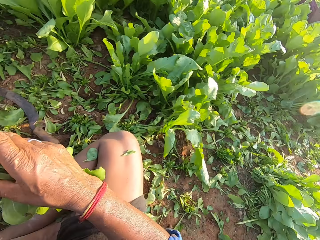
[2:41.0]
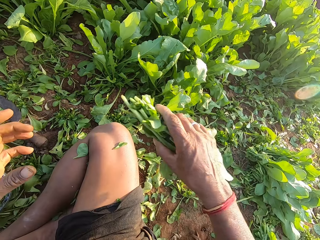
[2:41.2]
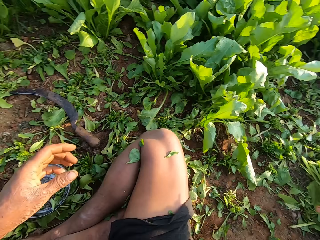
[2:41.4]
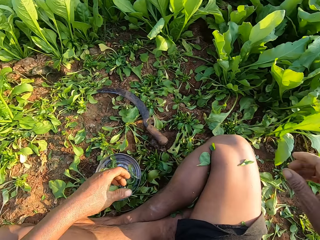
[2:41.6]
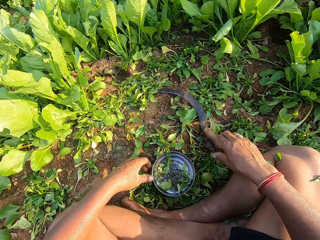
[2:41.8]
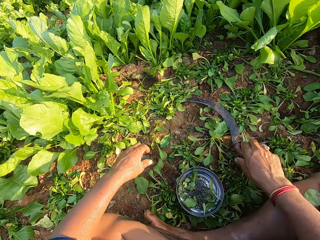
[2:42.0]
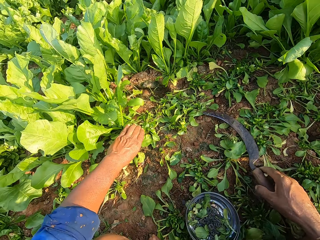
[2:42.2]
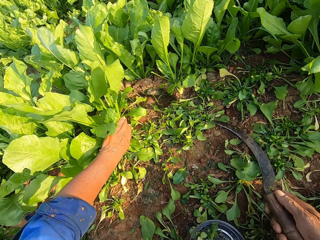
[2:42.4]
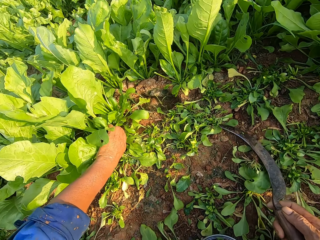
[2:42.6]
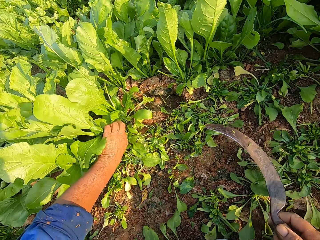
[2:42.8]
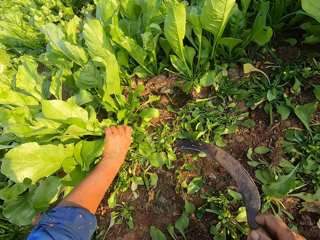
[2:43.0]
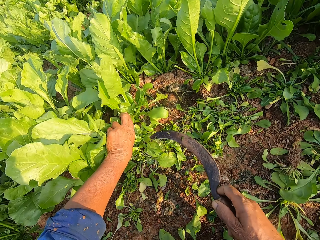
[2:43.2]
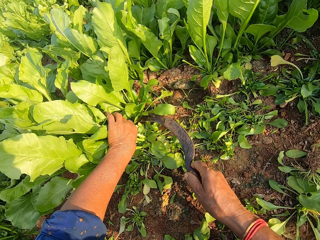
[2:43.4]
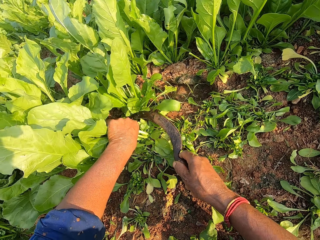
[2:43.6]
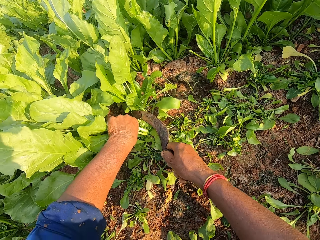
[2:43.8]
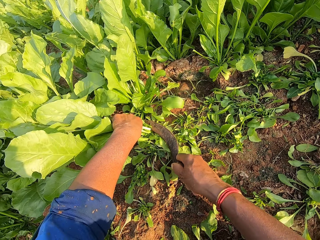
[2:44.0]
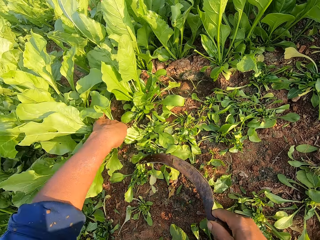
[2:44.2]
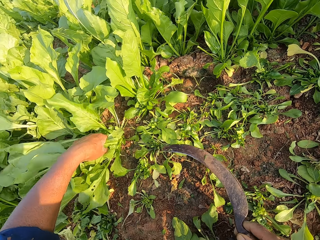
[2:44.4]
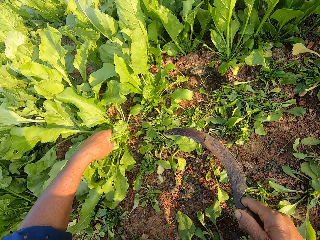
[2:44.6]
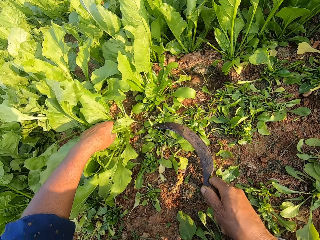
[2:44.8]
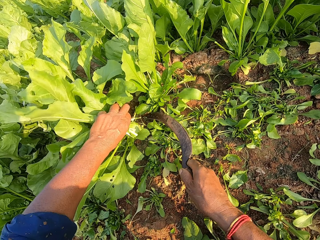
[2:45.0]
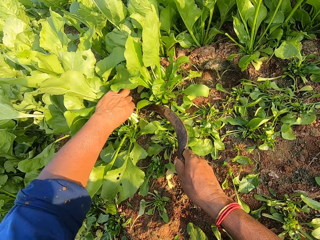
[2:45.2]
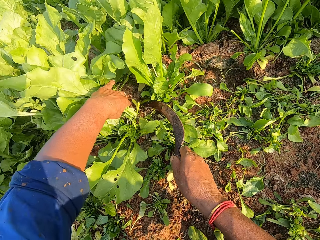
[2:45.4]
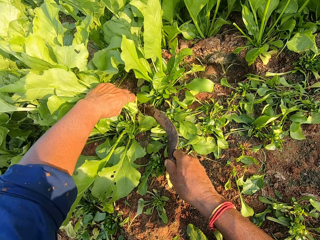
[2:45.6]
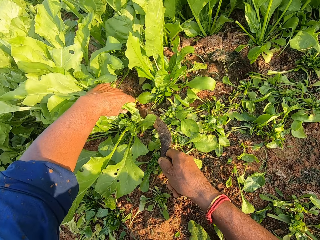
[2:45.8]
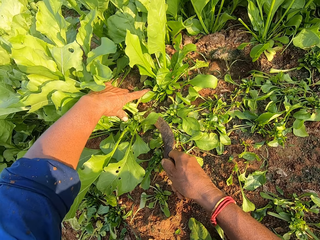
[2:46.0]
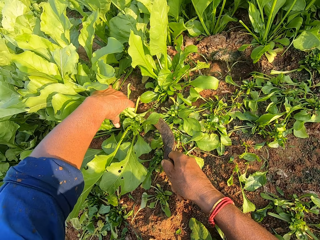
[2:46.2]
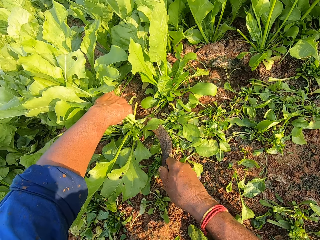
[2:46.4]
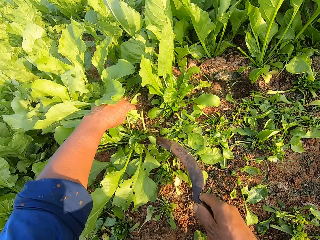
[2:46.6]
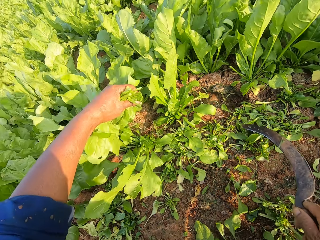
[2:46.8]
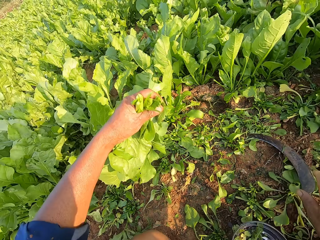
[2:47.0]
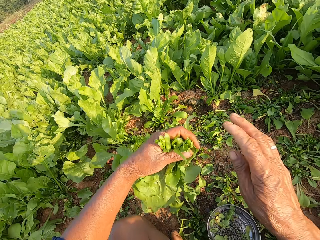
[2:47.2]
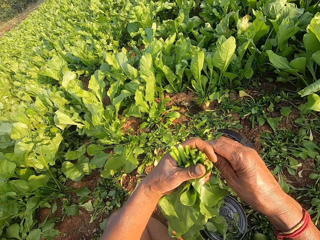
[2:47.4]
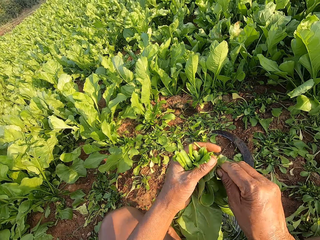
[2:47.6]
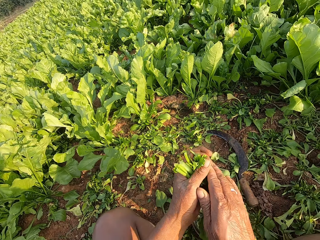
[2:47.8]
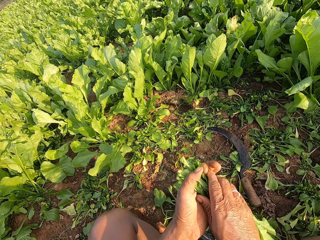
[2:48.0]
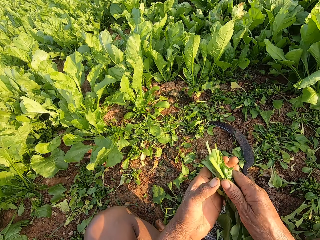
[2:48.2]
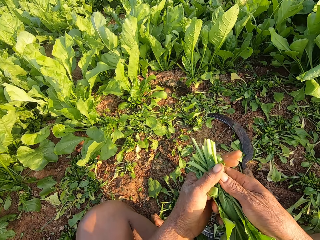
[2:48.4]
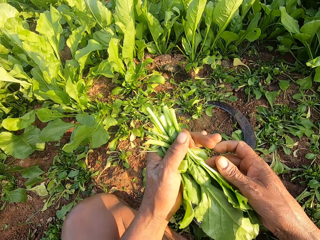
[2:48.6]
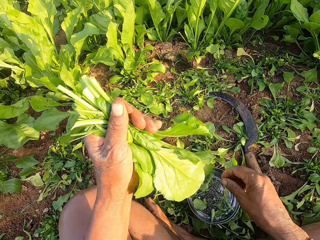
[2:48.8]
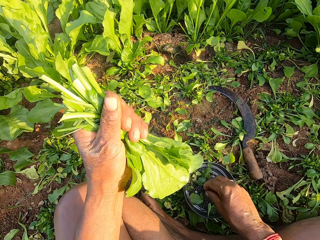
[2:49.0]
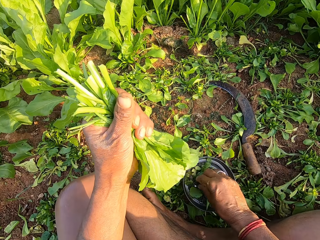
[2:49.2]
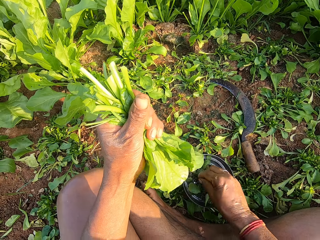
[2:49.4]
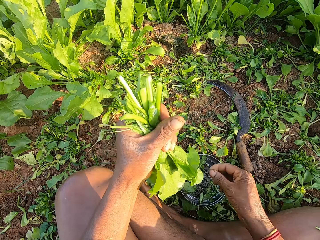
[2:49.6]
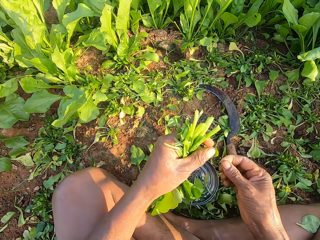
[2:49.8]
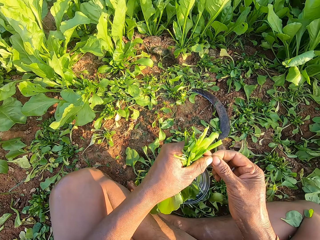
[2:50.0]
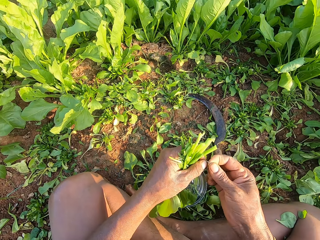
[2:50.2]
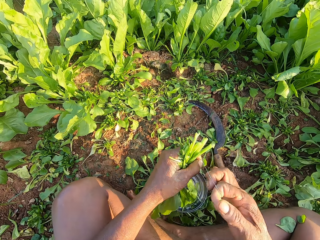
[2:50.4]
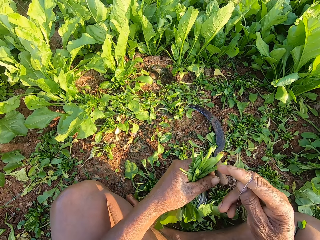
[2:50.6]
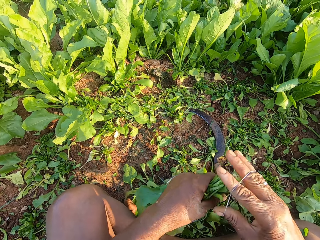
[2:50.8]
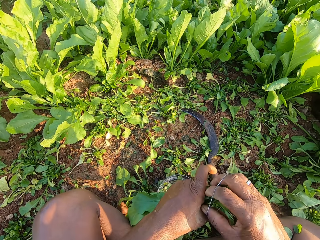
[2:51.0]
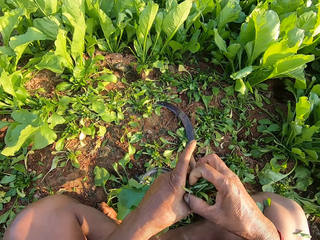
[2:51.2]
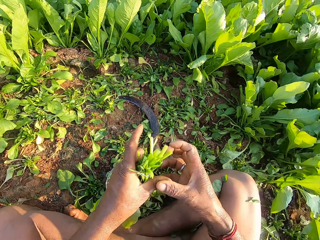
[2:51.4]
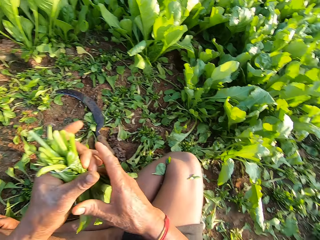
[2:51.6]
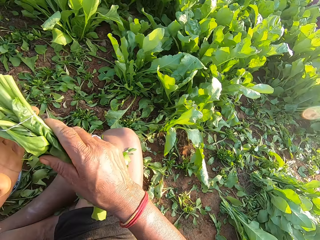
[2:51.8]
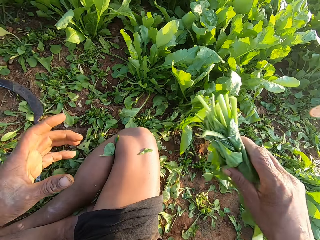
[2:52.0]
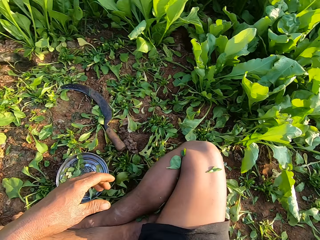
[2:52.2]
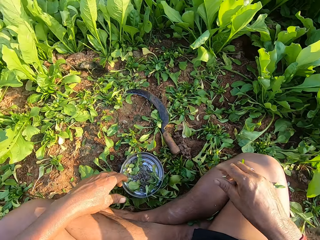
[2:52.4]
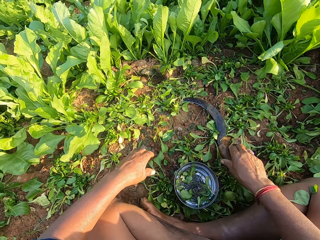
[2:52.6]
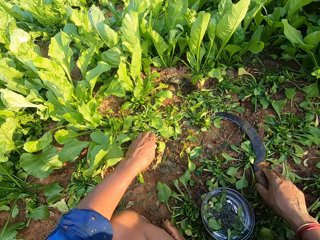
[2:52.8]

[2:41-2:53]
The camera wearer ties the leaves. He drops the spinach on the ground with his right hand. He picks the sickle from the ground with his right hand. He holds the spinach on the ground with his left hand. He cuts the spinach from the ground with the sickle in his right hand. He plucks the leaves. He holds the spinach on the ground with his left hand. He cuts the spinach from the ground with the sickle in his right hand. He picks the spinach from the ground with his left hand. He drops the sickle on the ground with his right hand. He holds the spinach with both hands. He holds the spinach with his left hand. He picks a rubber band from the bowl with his right hand. He binds the spinach in his left hand with the rubber band with both hands. He passes the spinach from his left hand to his right hand.

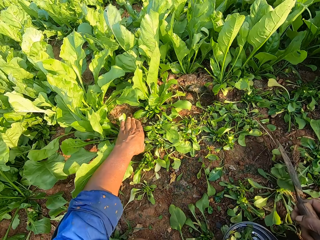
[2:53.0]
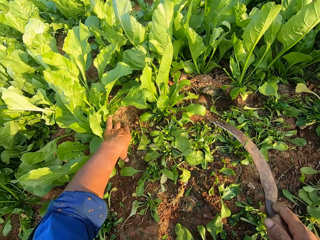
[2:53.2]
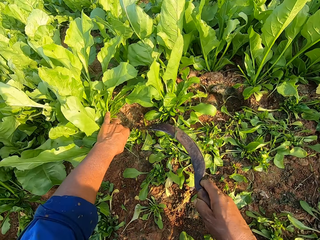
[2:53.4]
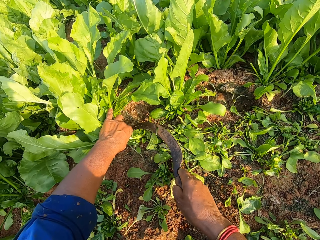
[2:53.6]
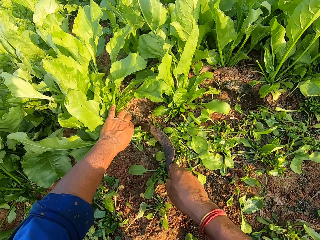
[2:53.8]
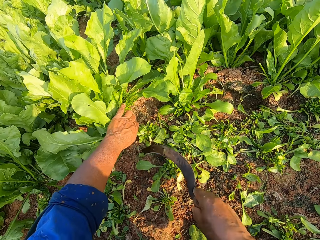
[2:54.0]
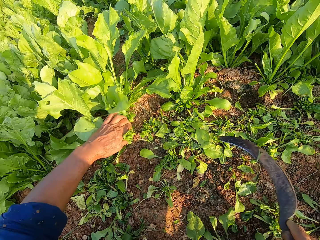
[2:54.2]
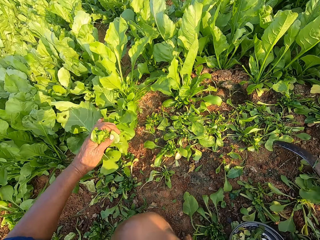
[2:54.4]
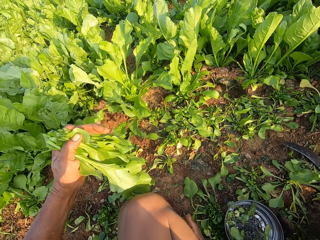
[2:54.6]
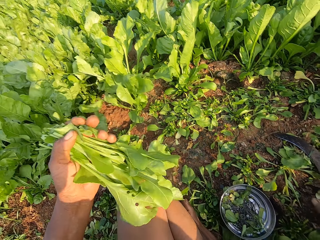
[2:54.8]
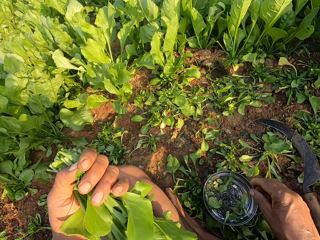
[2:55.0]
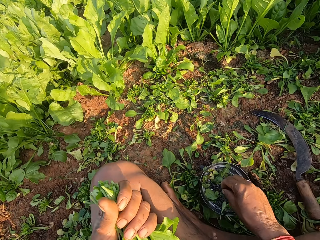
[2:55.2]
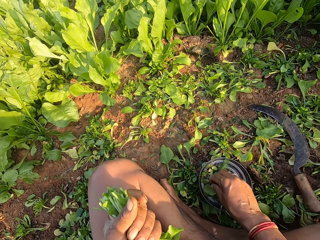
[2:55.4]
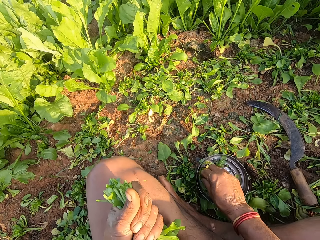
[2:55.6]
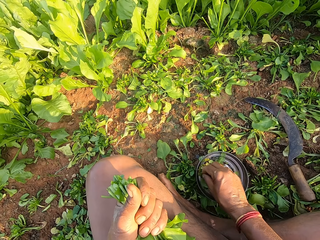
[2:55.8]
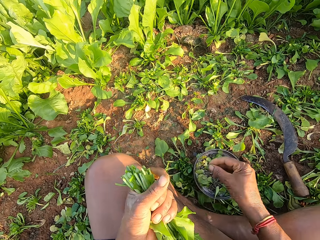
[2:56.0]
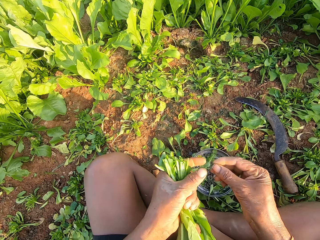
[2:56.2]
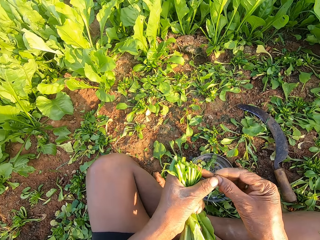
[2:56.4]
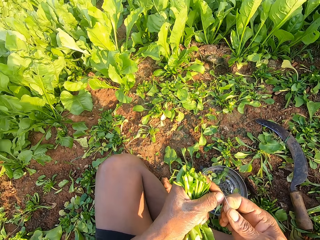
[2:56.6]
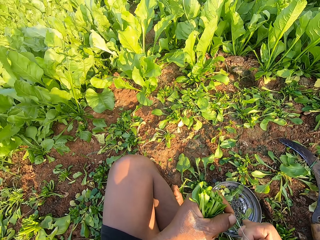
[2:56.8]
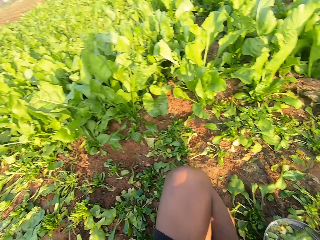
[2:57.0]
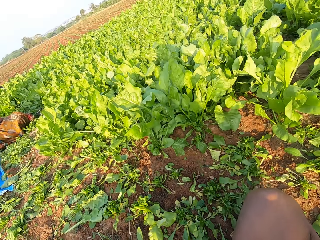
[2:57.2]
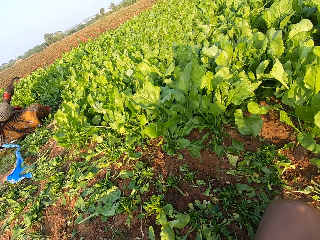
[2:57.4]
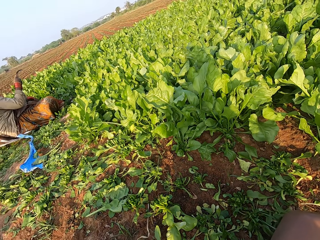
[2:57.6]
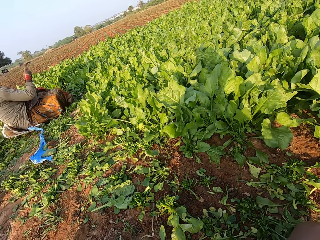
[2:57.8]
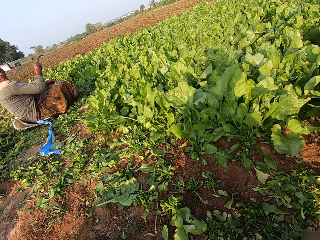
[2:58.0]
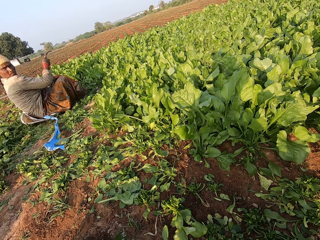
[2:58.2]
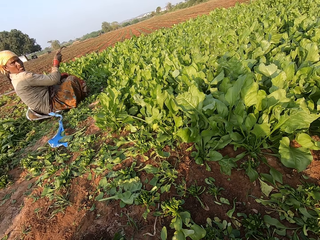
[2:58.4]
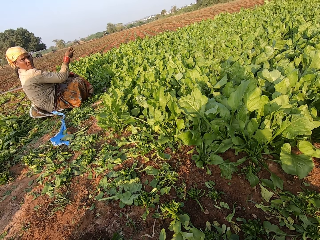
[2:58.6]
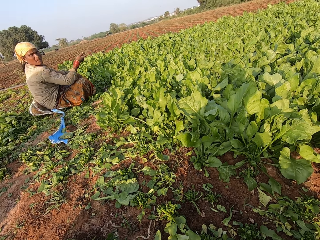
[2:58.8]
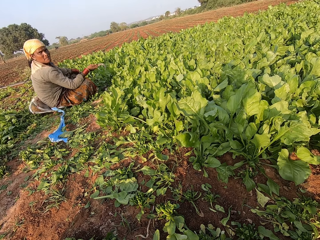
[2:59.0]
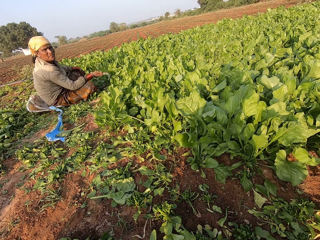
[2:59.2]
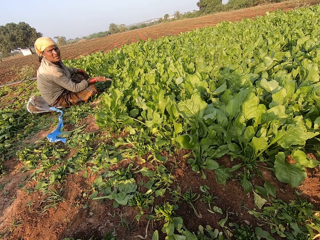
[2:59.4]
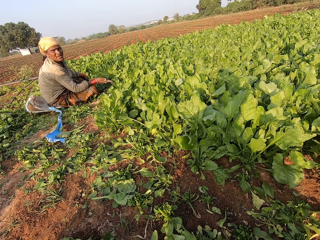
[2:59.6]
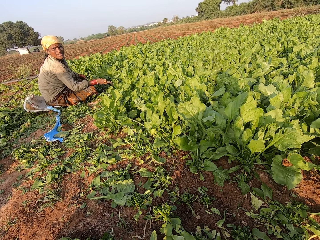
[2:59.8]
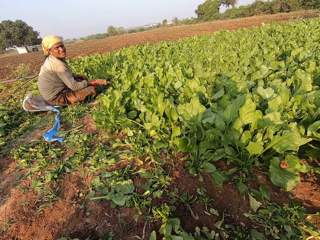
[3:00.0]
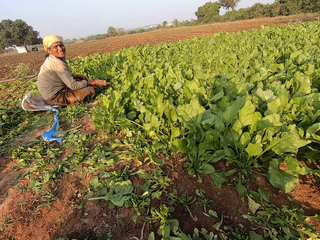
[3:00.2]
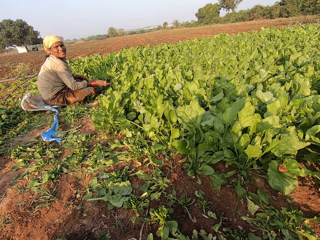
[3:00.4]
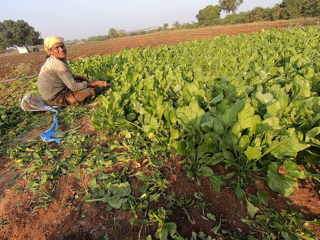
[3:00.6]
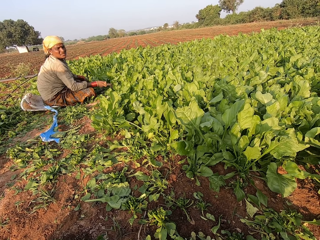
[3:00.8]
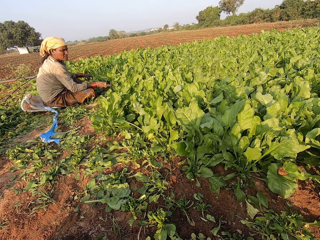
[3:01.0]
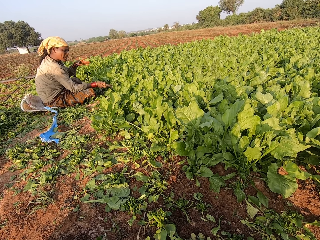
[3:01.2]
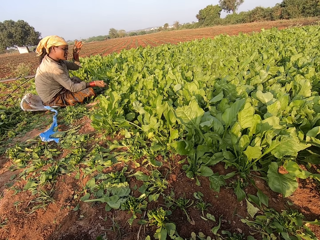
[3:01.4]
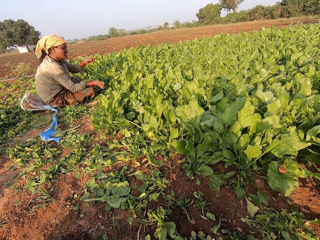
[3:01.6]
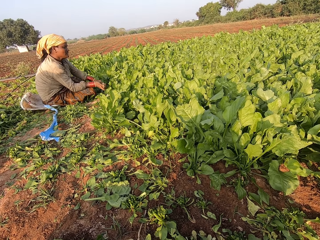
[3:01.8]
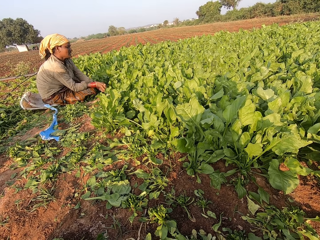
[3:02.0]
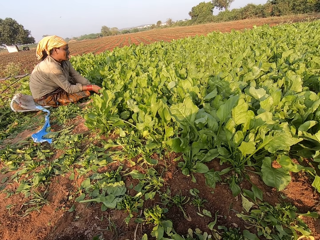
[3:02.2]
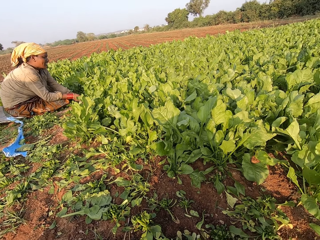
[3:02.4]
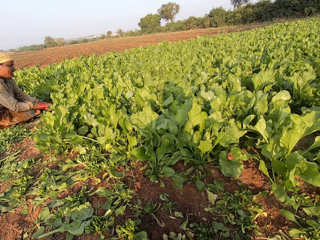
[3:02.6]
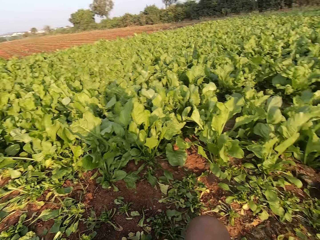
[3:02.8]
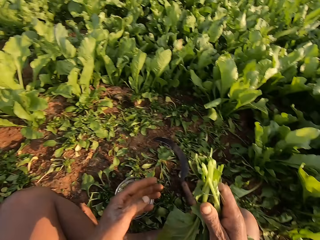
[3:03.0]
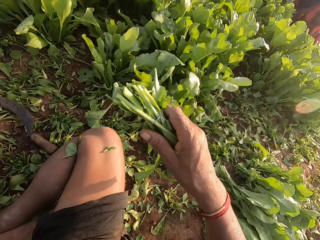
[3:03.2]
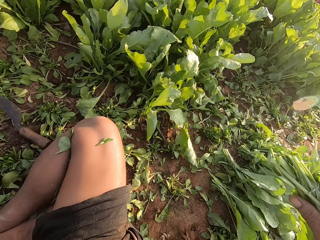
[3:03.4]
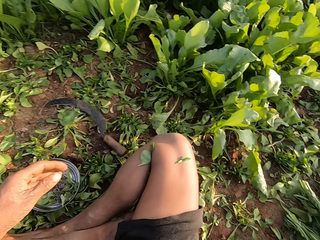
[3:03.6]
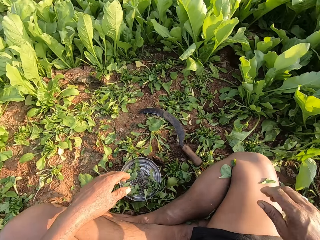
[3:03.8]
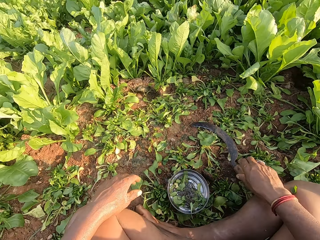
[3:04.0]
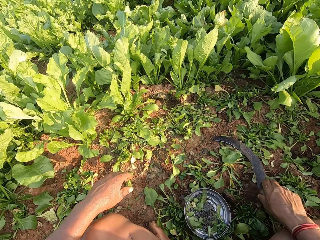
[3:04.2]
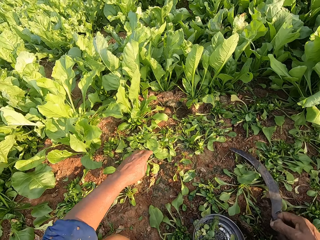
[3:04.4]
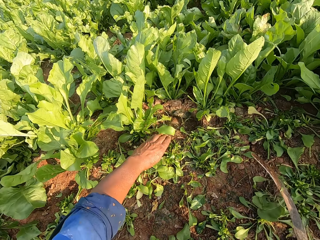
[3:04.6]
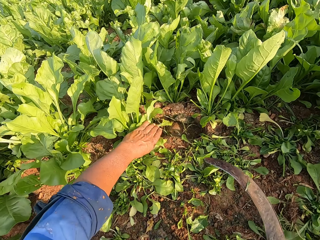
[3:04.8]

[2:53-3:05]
The camera wearer picks the sickle from the ground with his right hand. He holds the spinach on the ground with his left hand. He cuts the spinach from the ground with the sickle in his right hand. He picks the spinach from the ground with his left hand. He plucks the leaves. He picks a rubber band from the bowl with his right hand. He ties the leaves. He looks around. He interacts with the woman. The woman interacts with the camera wearer. The woman nods her head. The camera wearer looks around. He picks the sickle from the ground with his right hand.
